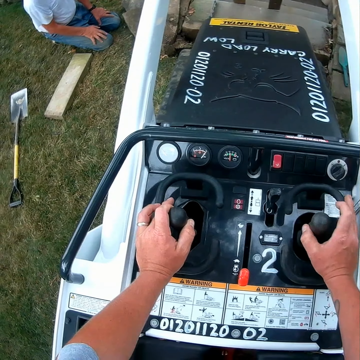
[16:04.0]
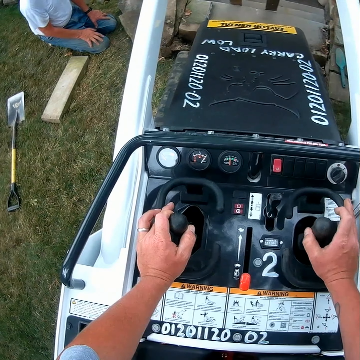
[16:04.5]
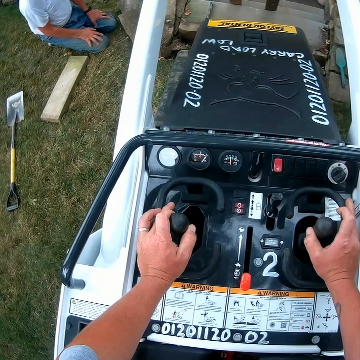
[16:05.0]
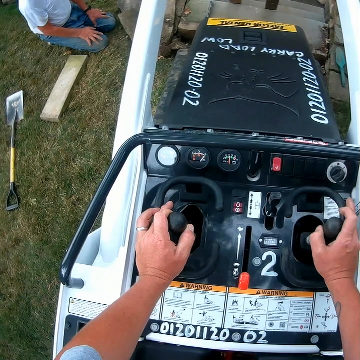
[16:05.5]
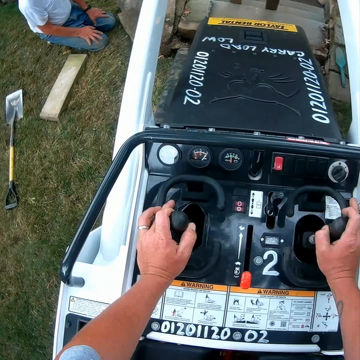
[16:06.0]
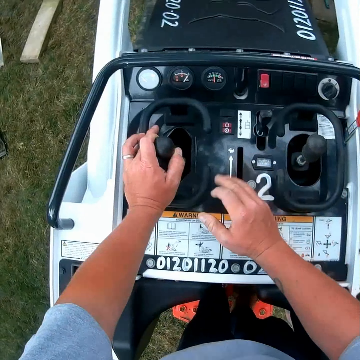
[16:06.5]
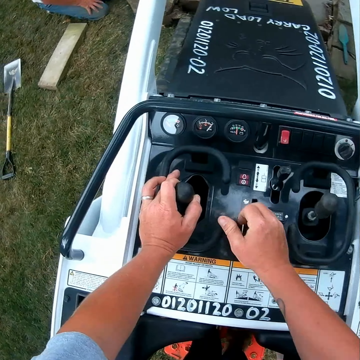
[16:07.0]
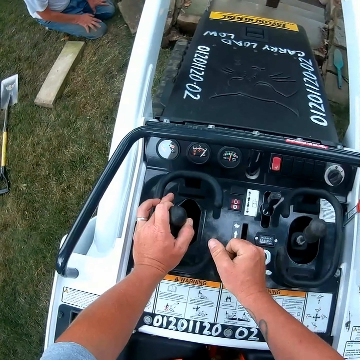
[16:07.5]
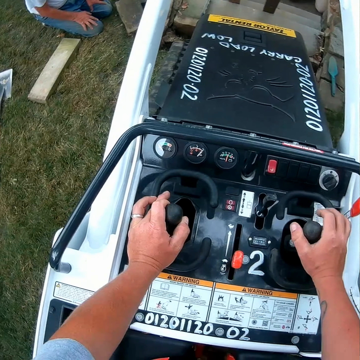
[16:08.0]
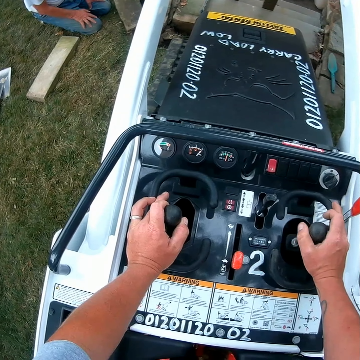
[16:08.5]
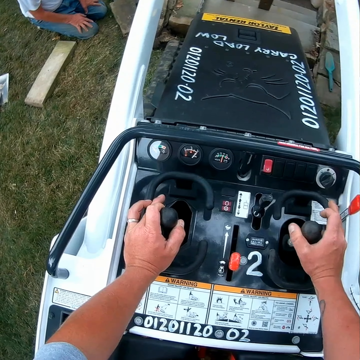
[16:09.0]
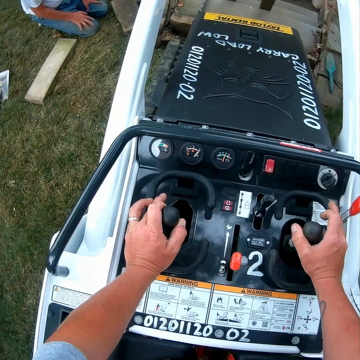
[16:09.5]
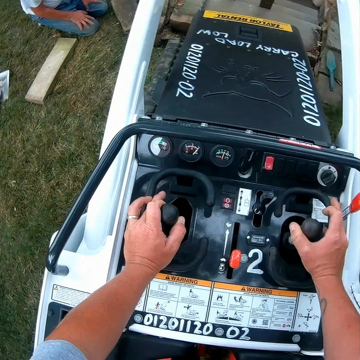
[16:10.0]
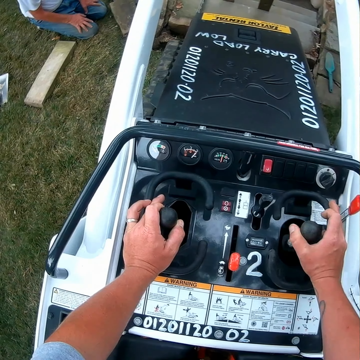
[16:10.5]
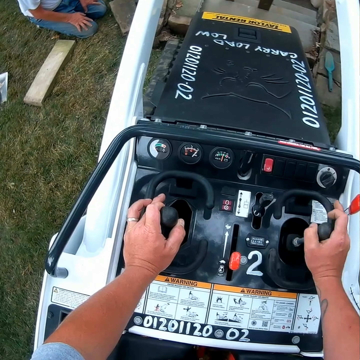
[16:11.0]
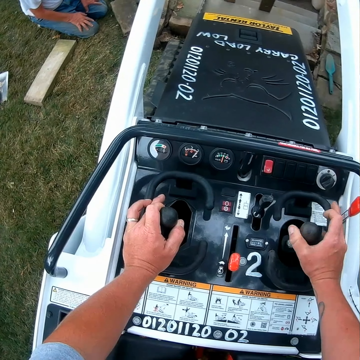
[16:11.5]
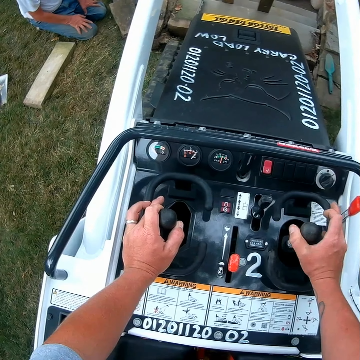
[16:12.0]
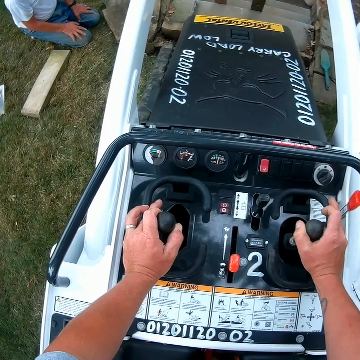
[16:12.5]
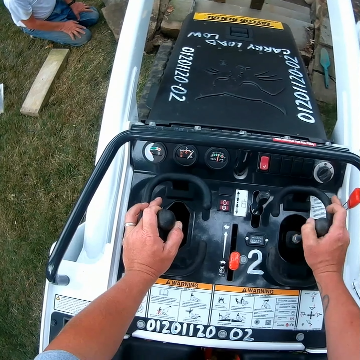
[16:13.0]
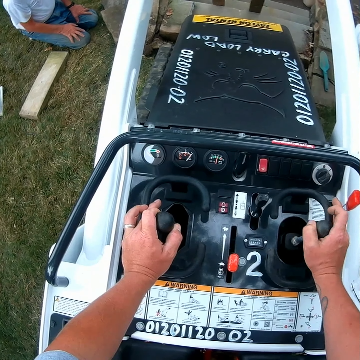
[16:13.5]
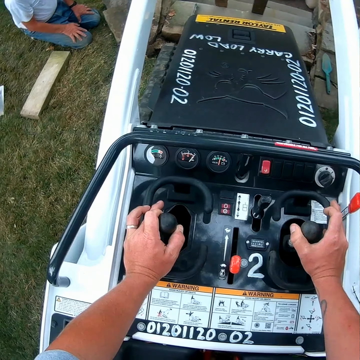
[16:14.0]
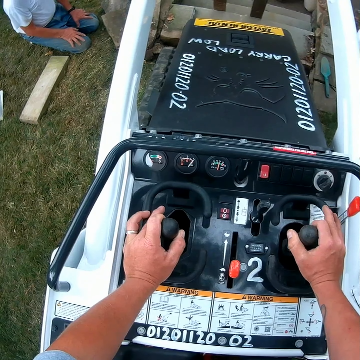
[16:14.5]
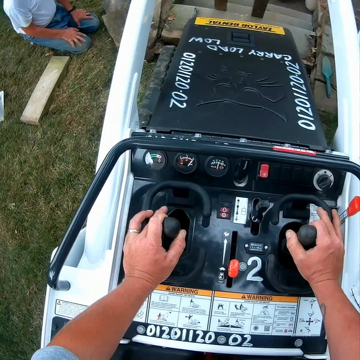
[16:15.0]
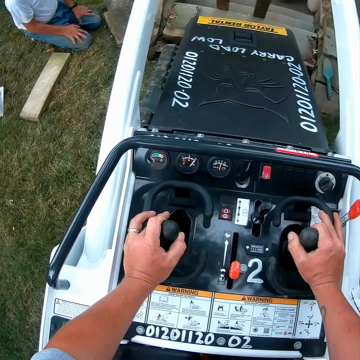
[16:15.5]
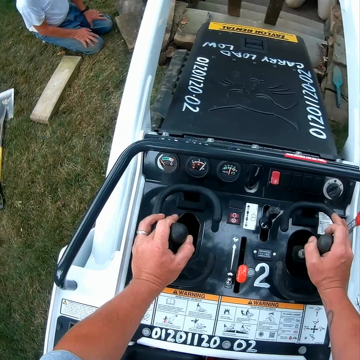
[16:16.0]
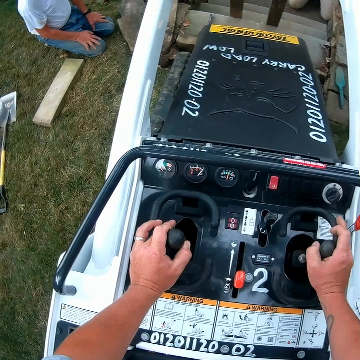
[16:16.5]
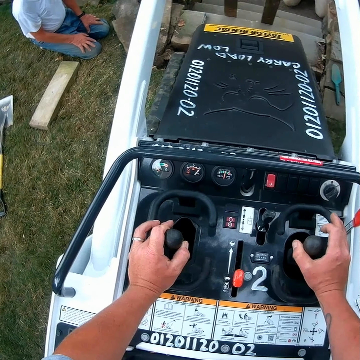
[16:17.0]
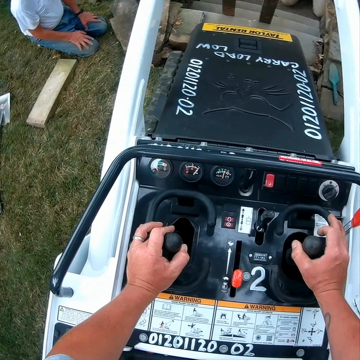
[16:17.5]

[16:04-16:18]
The camera wearer rotates the gear. They move the handbrake. They rotate the gear.

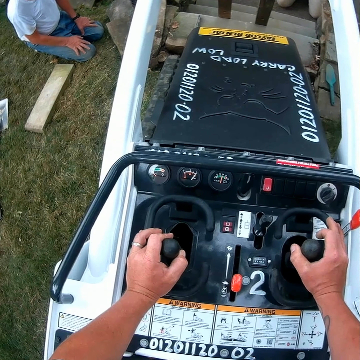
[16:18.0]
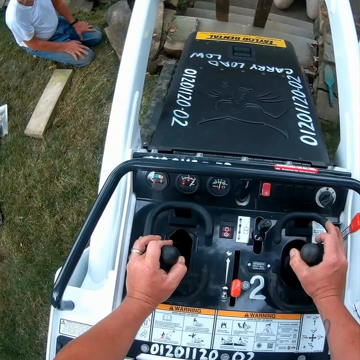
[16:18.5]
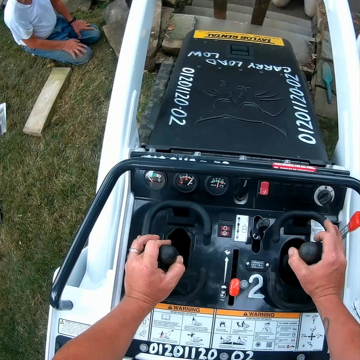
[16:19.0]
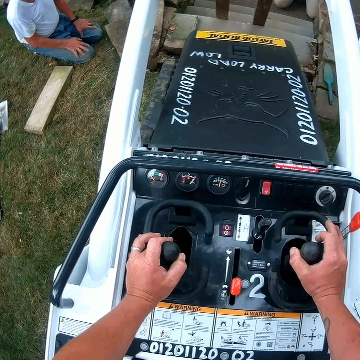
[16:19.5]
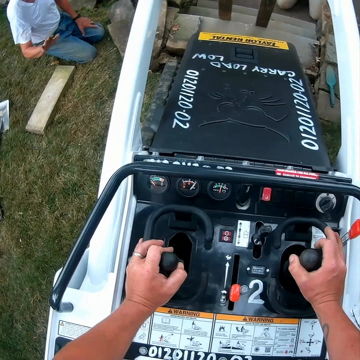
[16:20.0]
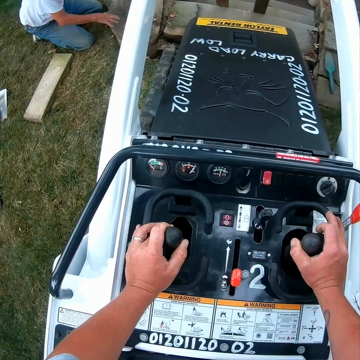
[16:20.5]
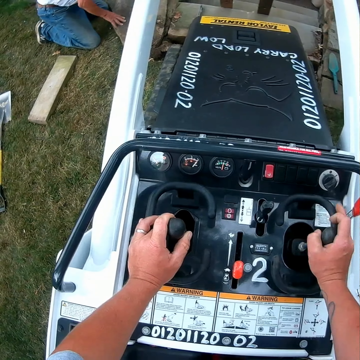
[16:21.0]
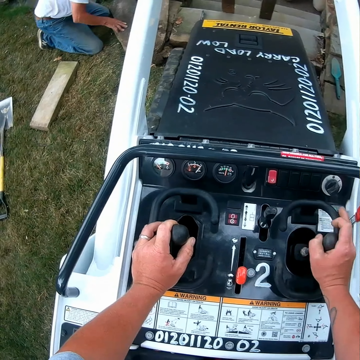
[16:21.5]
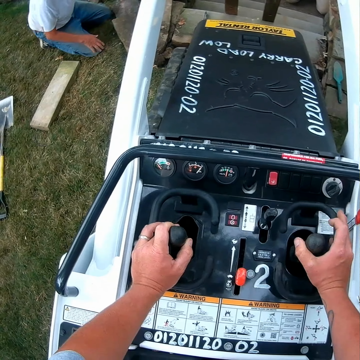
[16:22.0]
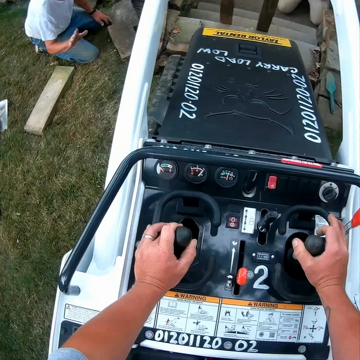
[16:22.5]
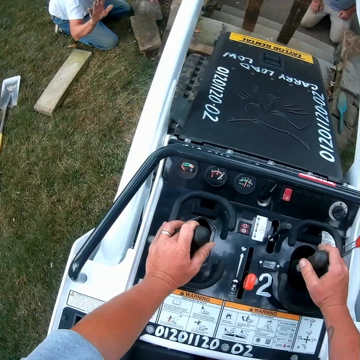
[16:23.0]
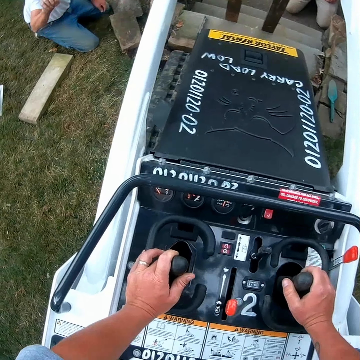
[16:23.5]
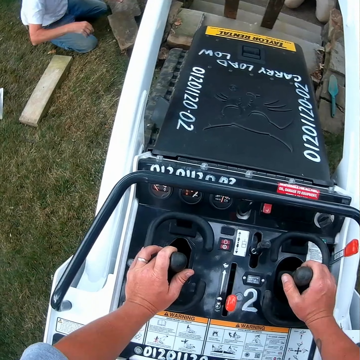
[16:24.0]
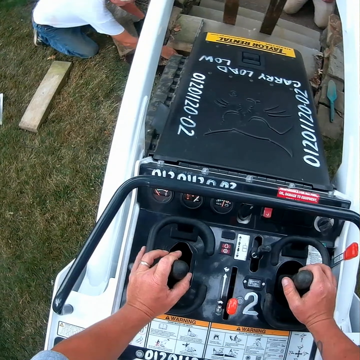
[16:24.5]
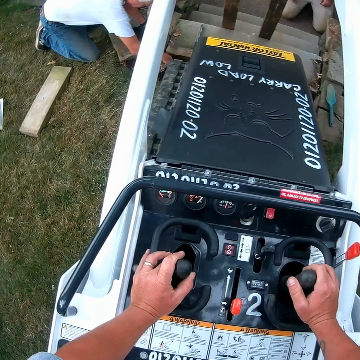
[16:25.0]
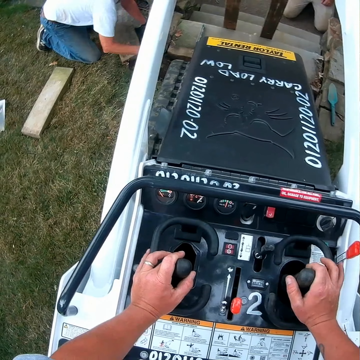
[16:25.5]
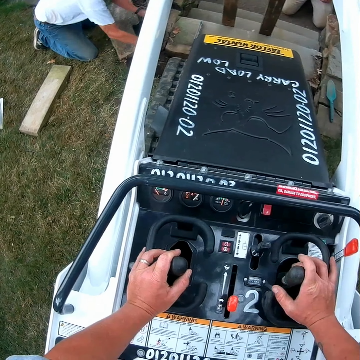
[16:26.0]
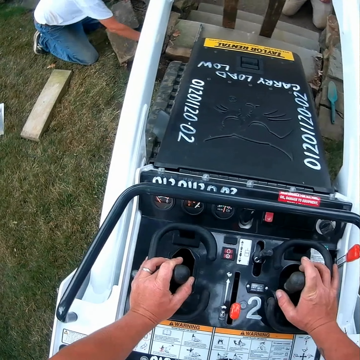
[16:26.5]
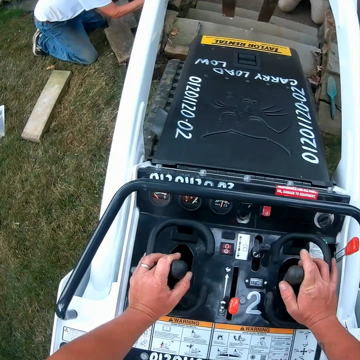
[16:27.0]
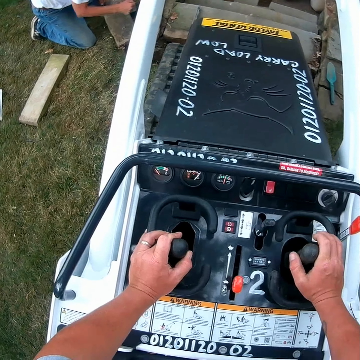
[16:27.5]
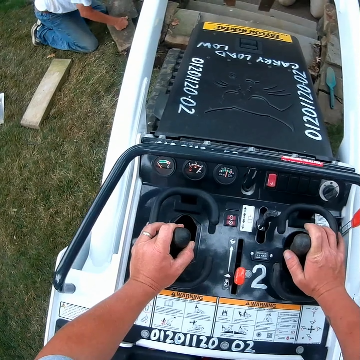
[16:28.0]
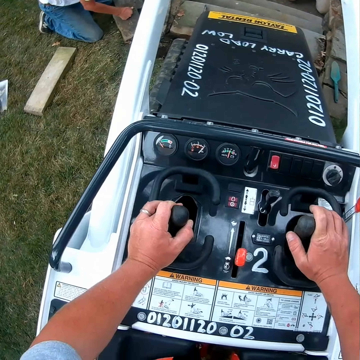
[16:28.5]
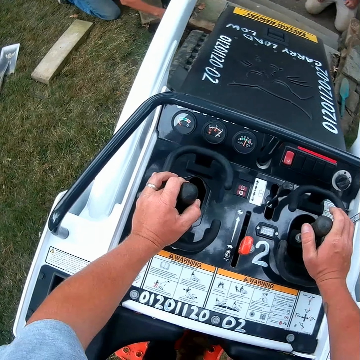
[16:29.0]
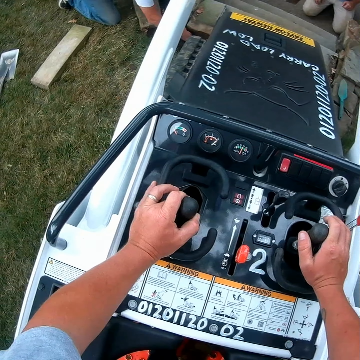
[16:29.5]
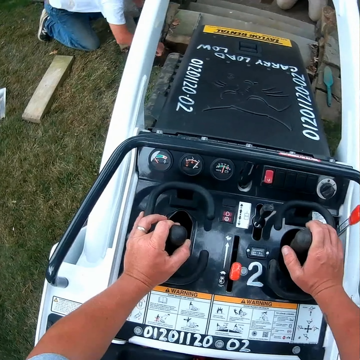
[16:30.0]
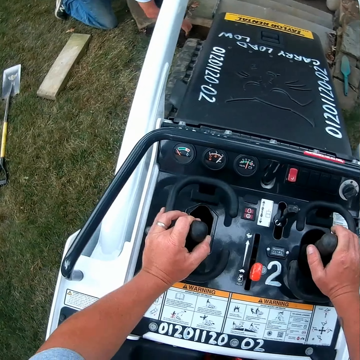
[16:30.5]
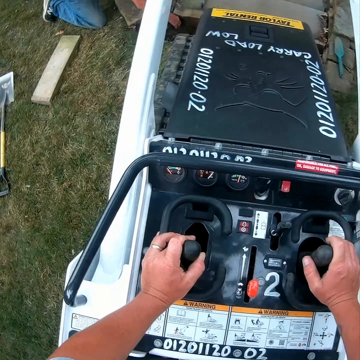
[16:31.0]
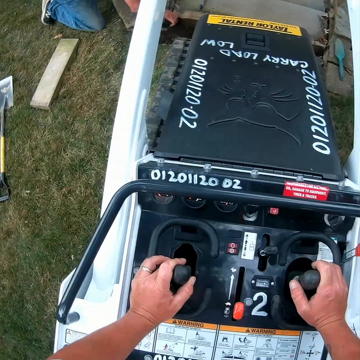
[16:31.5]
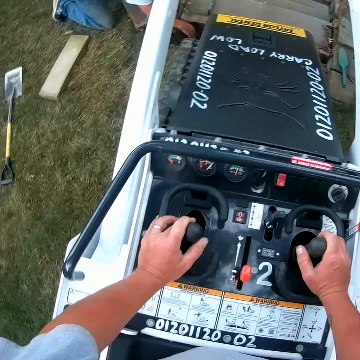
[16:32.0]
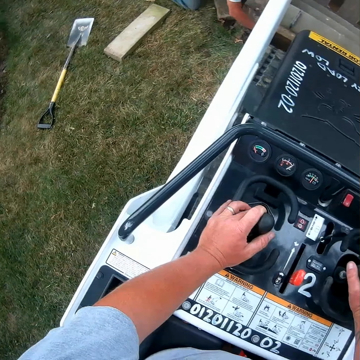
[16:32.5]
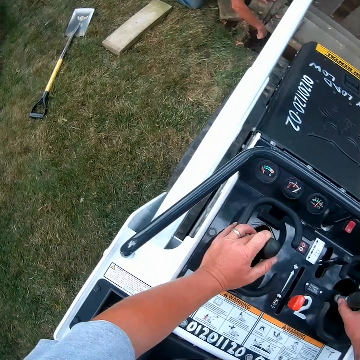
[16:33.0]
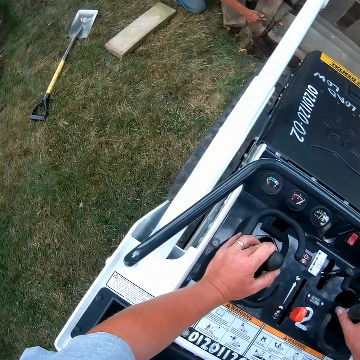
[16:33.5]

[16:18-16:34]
The camera wearer converses with a man. The man uses the gesture sign. The camera wearer operates the forklift. The man bends on the ground. The camera wearer rotates the gear. They converse with the man. The man uses the gesture sign. The man removes the stone with his hand. The camera wearer operates the forklift. The man places the fist on the stone. The camera wearer rotates the gear. The man digs with his hand.

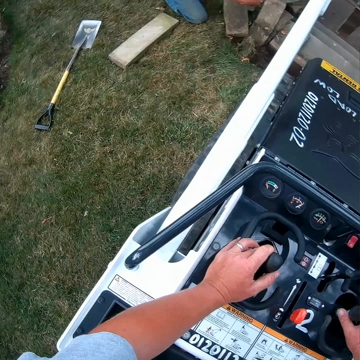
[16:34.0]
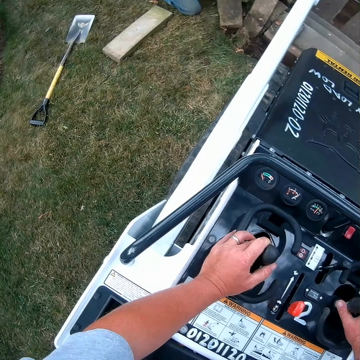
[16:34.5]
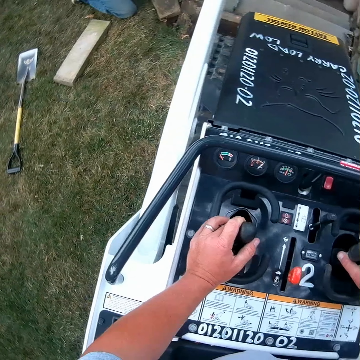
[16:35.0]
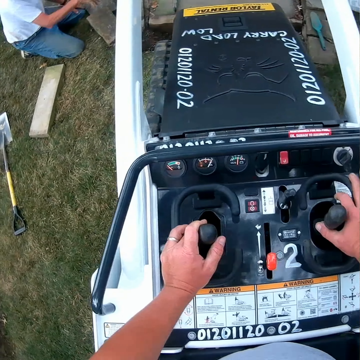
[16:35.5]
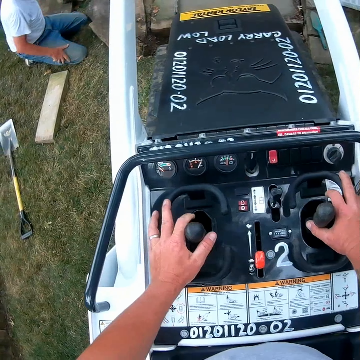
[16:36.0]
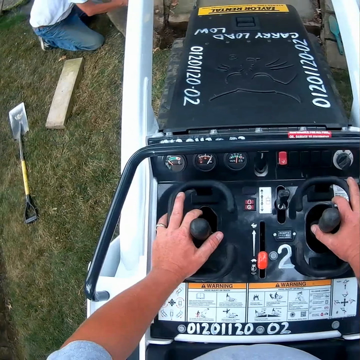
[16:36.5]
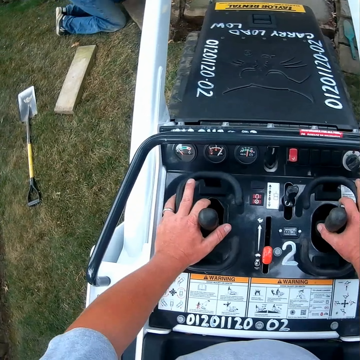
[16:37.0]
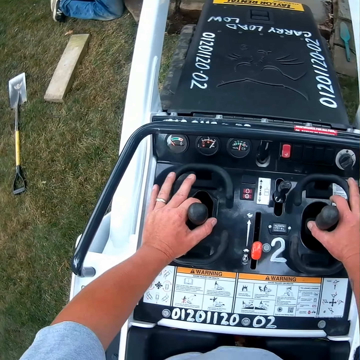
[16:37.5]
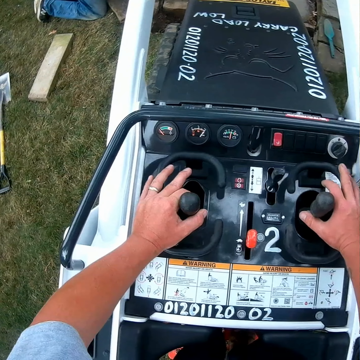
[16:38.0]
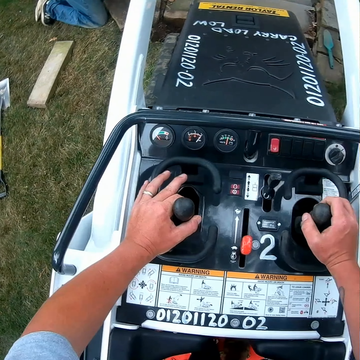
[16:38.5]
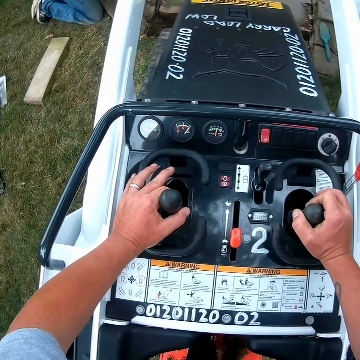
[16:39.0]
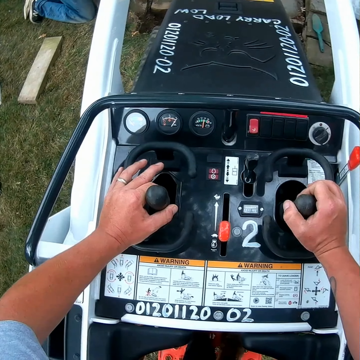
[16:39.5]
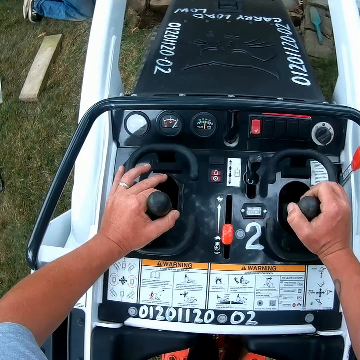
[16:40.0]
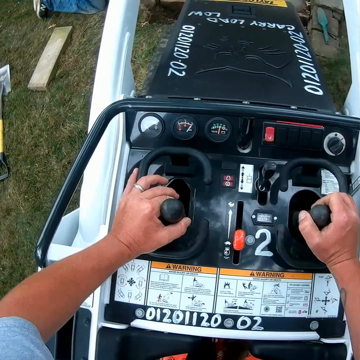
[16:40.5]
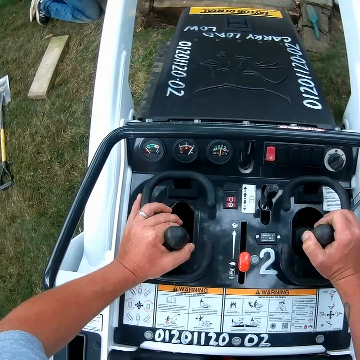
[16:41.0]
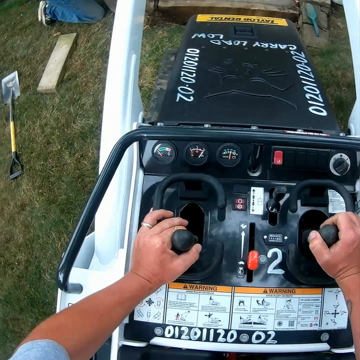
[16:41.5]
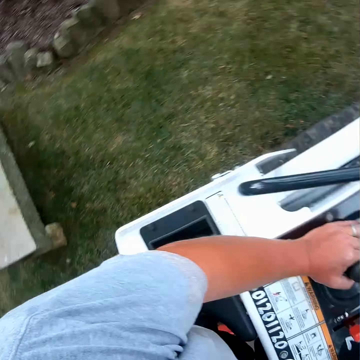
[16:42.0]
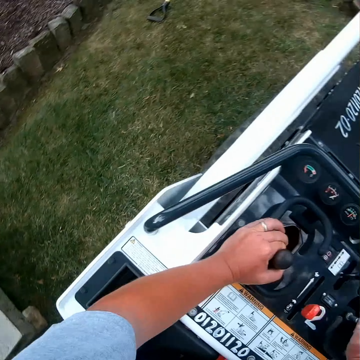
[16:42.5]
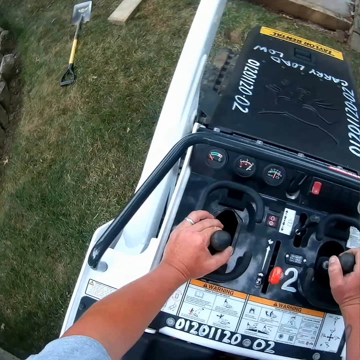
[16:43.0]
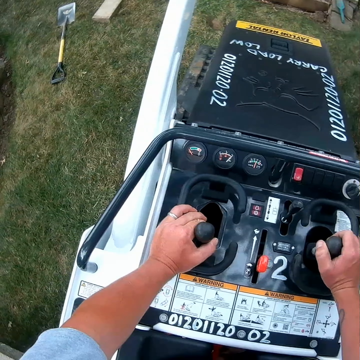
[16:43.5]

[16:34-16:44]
A man places the hand on the knees. The camera wearer rotates the gear. They hold the gears and look on the ground.
